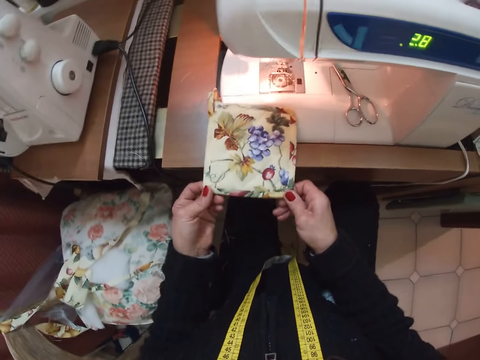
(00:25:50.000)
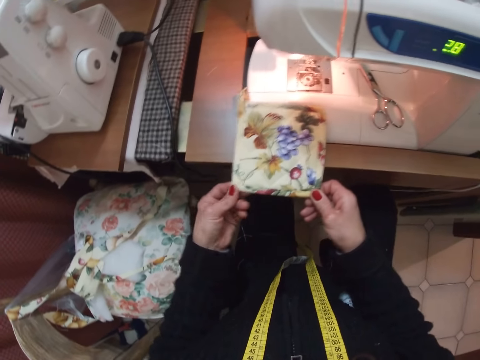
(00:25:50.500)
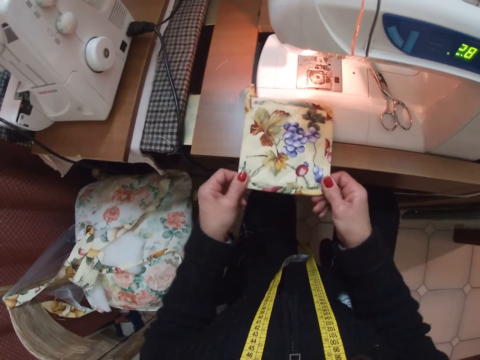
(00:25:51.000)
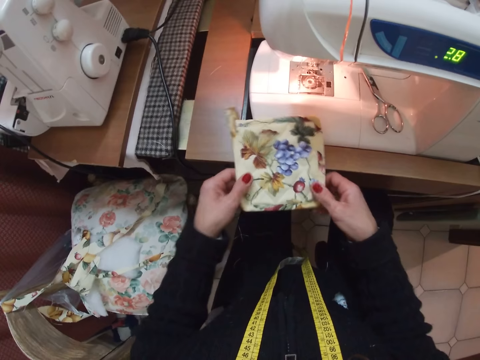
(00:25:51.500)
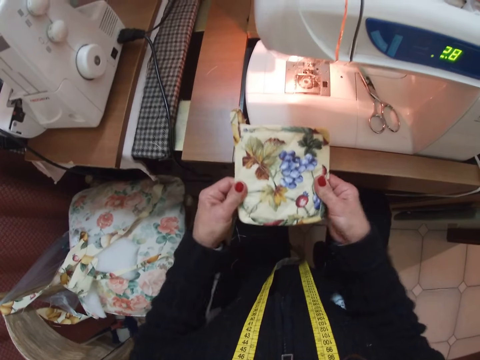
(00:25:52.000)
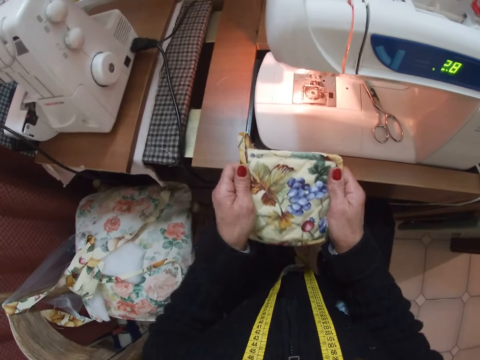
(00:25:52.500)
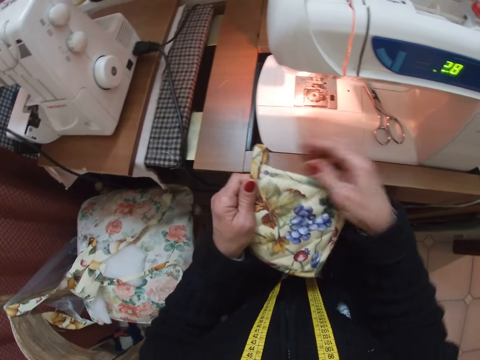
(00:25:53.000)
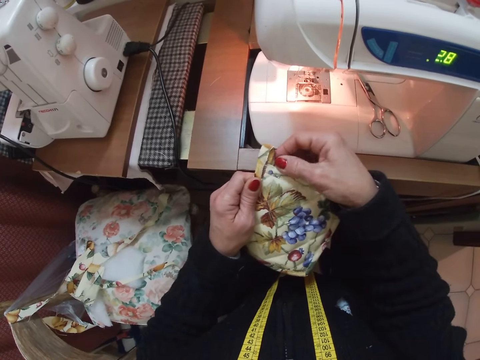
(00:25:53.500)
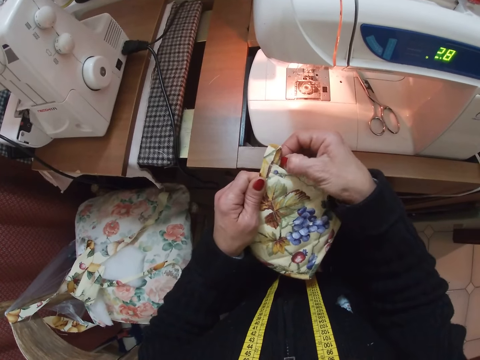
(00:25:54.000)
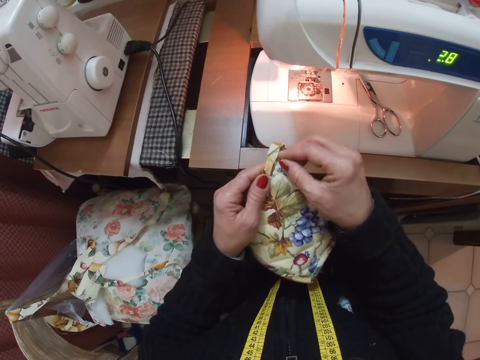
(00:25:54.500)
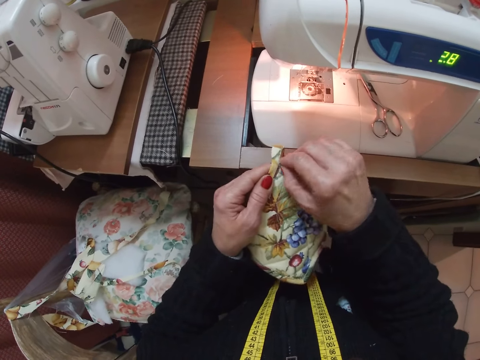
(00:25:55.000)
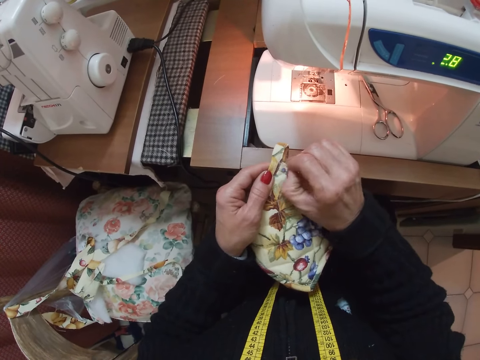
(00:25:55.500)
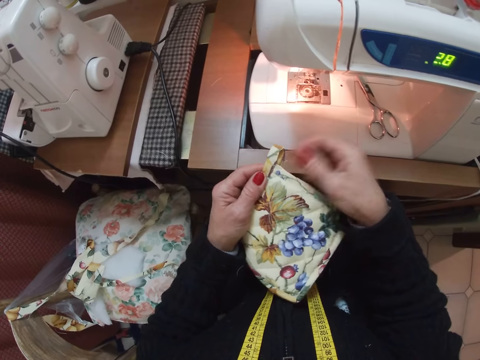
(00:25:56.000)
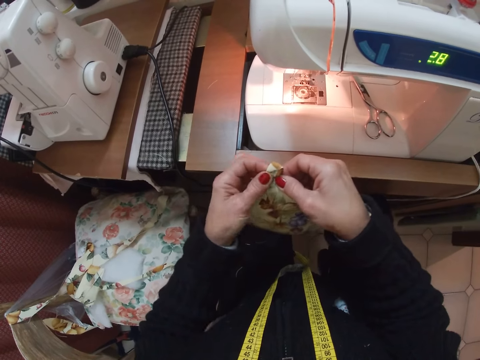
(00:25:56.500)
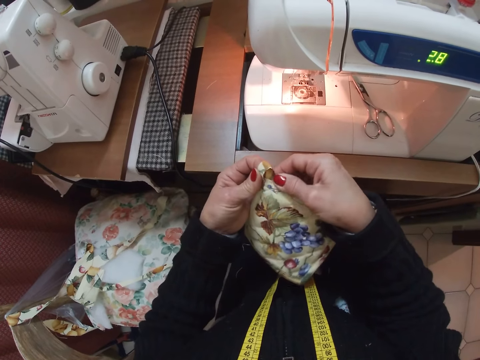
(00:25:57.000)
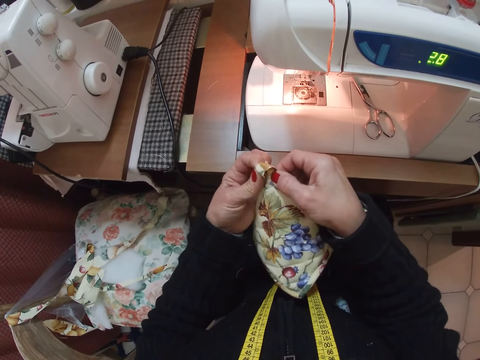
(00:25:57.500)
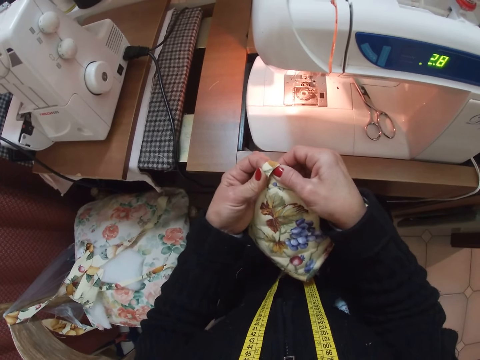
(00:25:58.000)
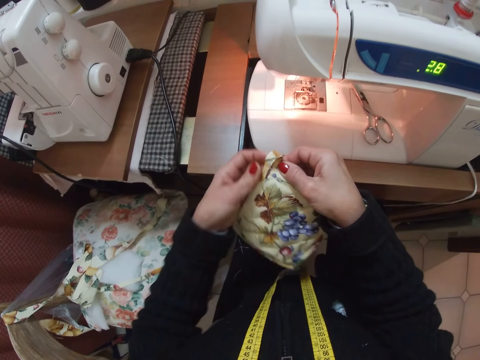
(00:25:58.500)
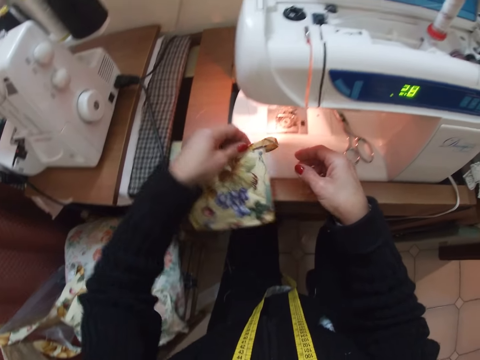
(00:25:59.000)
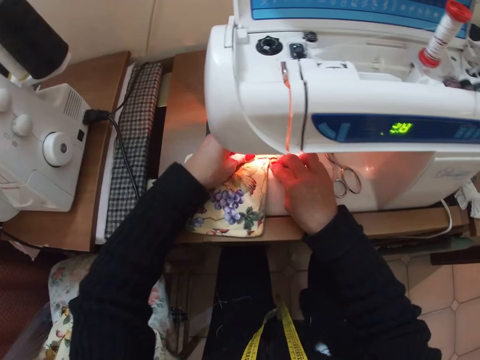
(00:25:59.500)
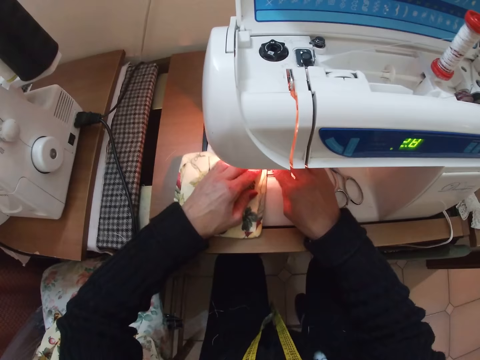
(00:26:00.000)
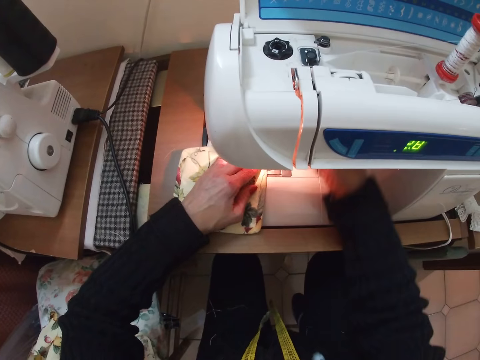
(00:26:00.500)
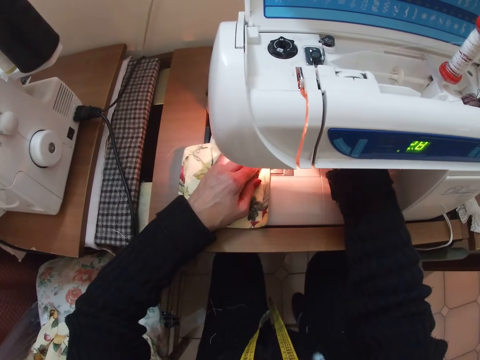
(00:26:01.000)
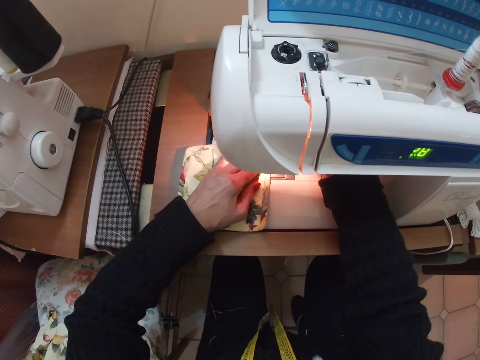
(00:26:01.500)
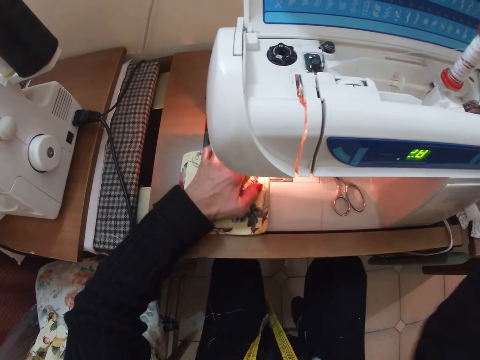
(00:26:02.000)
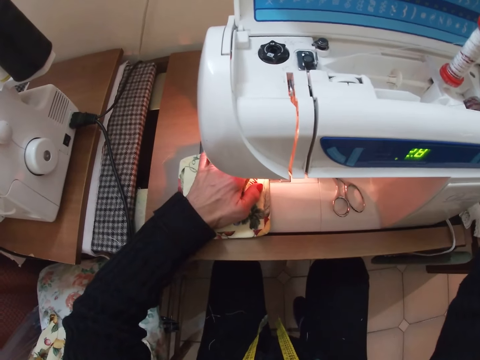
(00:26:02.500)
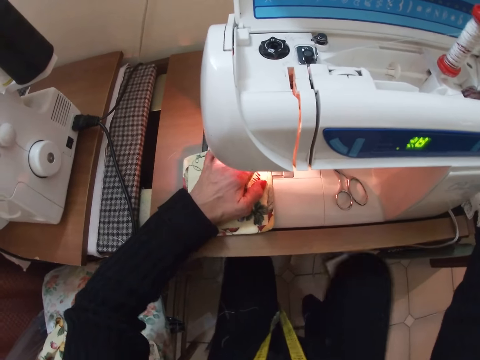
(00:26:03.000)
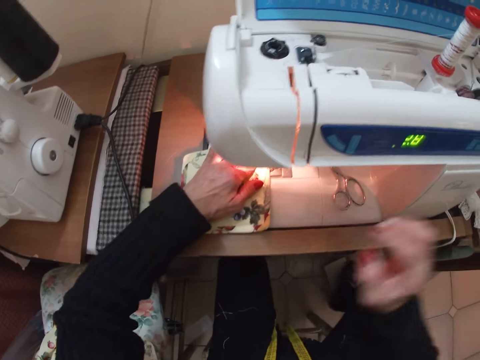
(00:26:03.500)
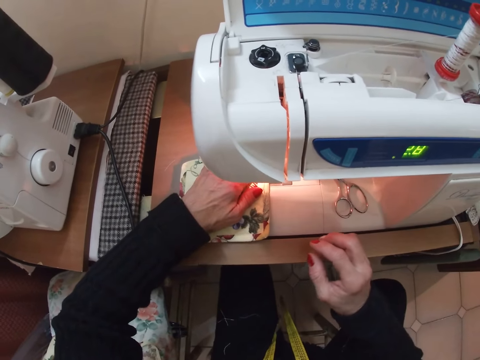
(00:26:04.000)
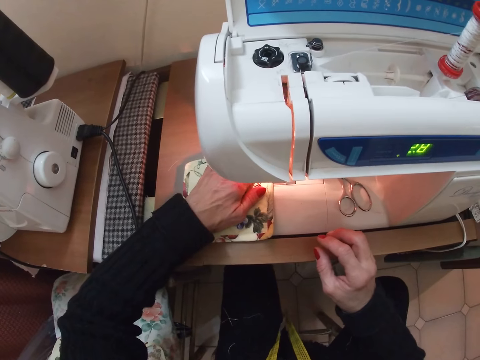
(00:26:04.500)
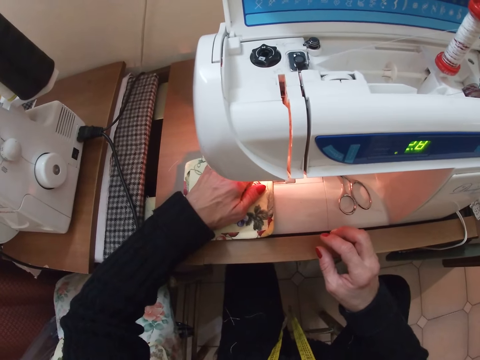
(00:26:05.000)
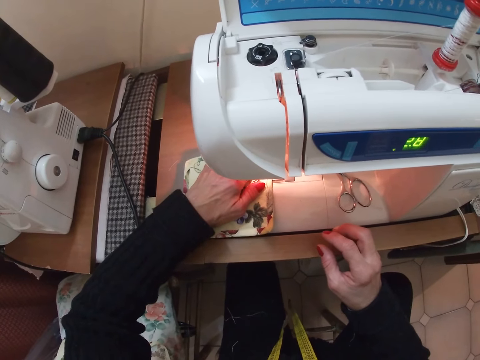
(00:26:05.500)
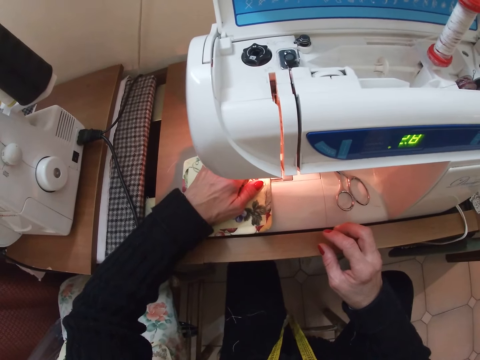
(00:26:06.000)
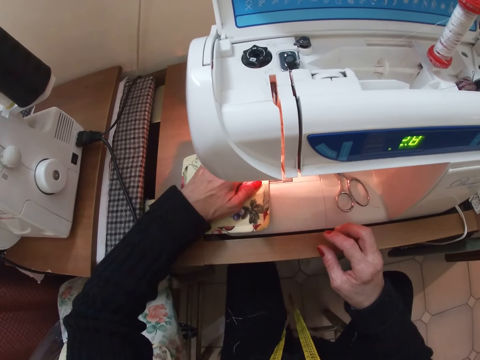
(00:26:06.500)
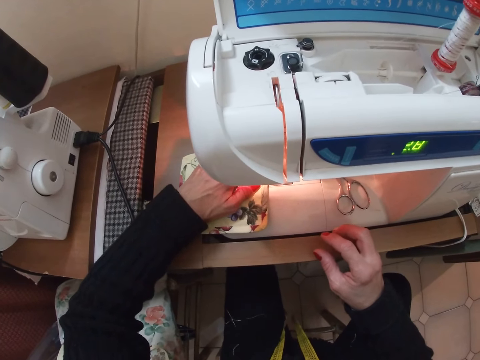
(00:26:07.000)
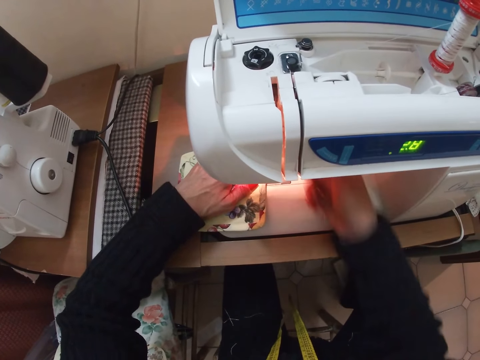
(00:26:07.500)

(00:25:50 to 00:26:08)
The camera wearer stretches the cloth with her hands. She pulls the thread from the piece of cloth. She sets the cloth on the sewing machine with her hands. She adjusts a part of the sewing machine with her right hand. She adjusts another part of the sewing machine with her right hand. She switches the sewing machine on. She sews the piece of cloth with the sewing machine.

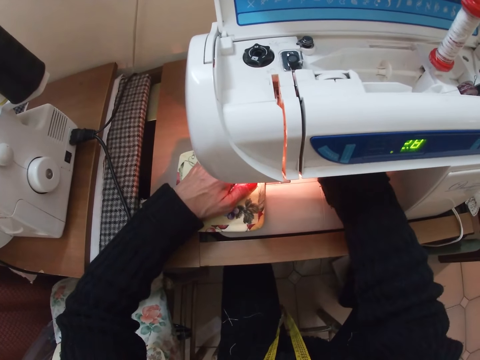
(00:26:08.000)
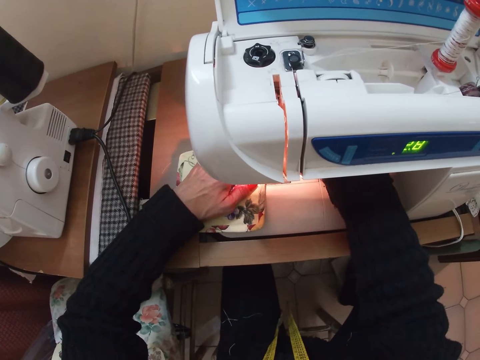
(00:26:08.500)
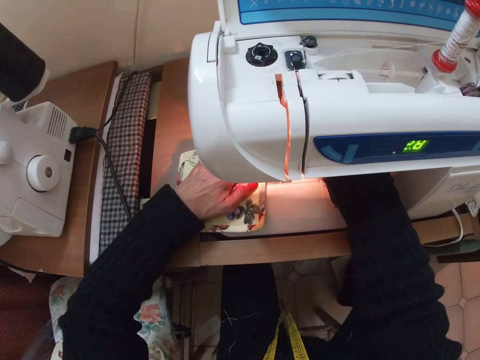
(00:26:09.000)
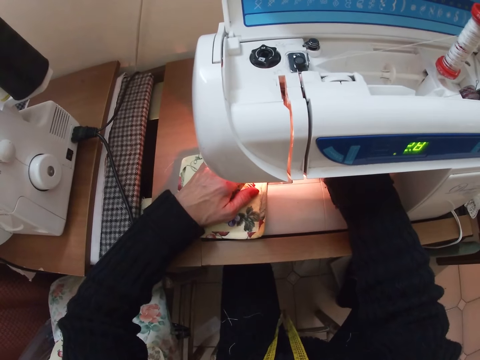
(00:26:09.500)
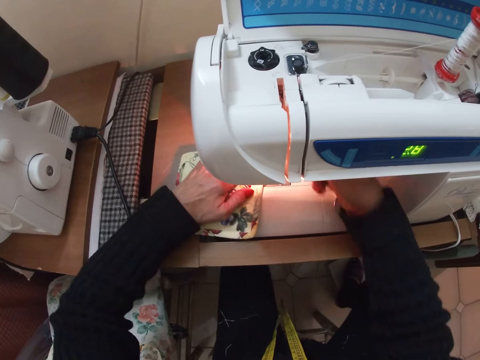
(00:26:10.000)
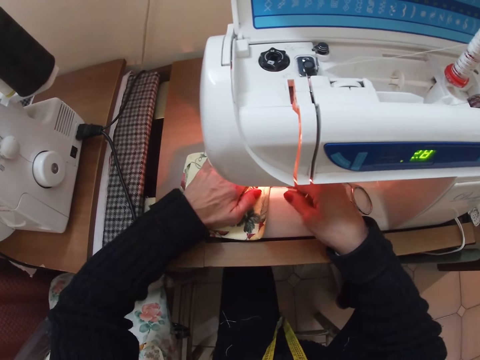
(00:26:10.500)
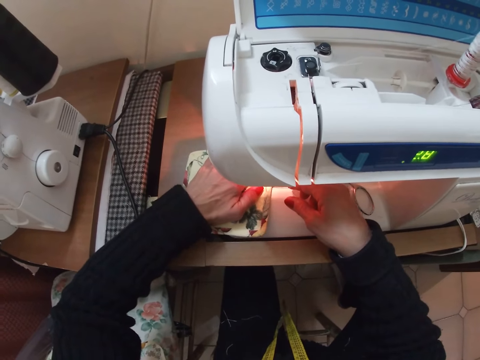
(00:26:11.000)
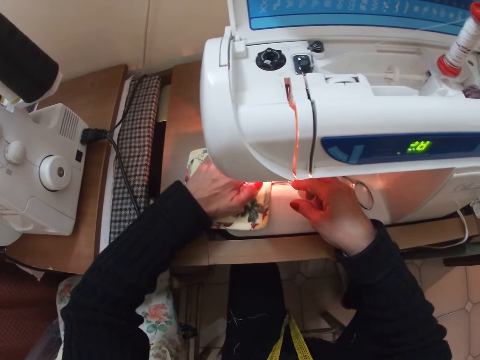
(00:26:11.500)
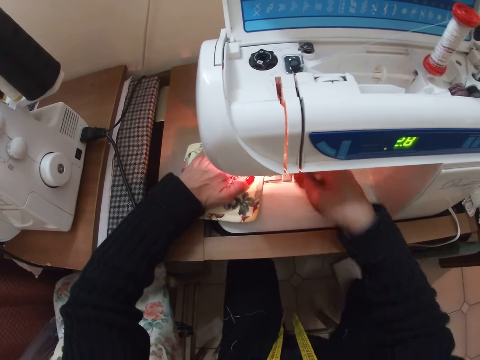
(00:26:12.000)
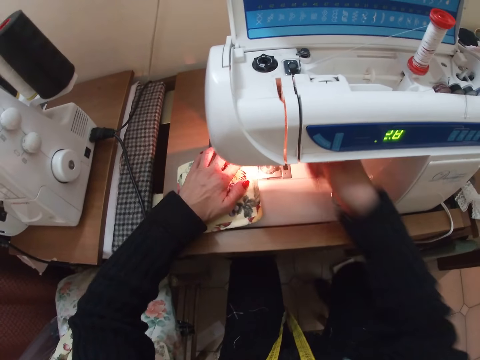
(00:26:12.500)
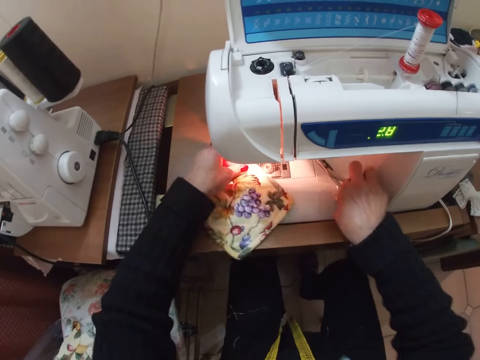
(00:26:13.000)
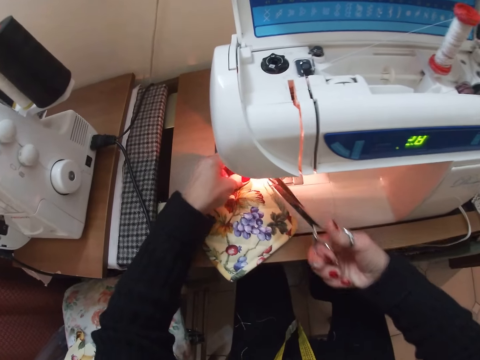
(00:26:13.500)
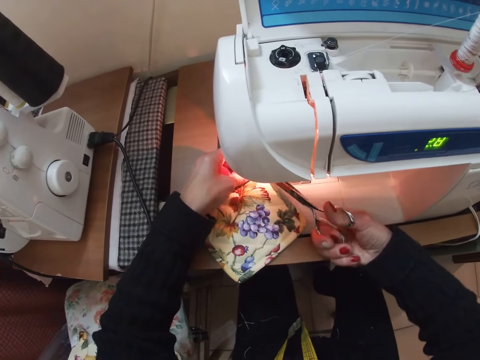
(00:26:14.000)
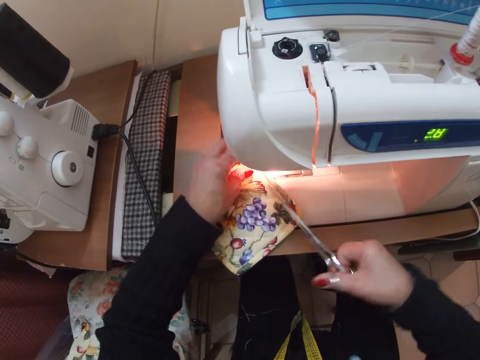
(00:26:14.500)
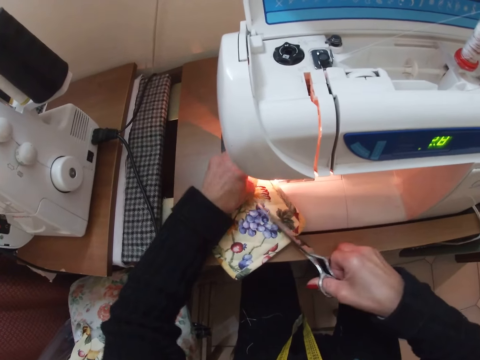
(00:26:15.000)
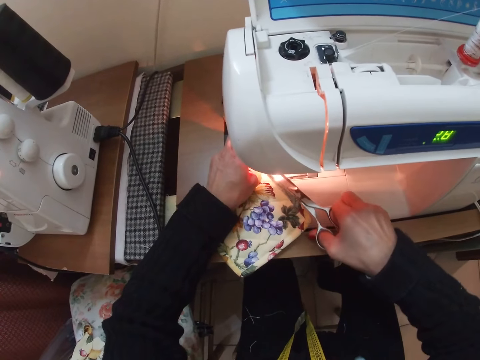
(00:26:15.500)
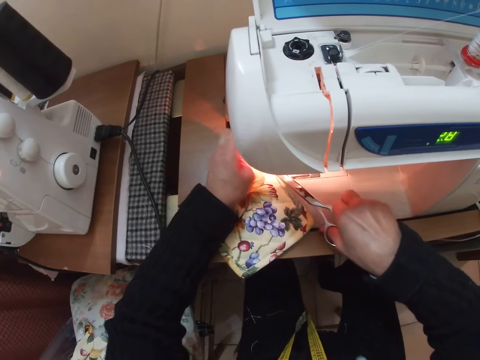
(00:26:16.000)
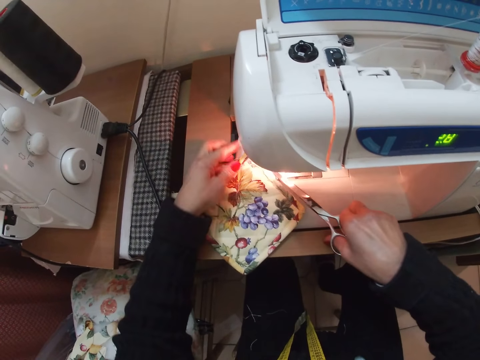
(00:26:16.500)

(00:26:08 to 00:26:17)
The camera wearer picks up the pair of scissors from the sewing machine. They cut the thread on the piece of cloth with the scissors.
